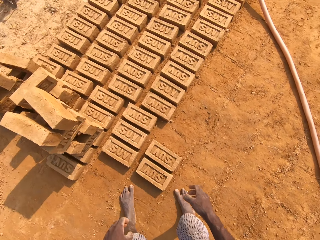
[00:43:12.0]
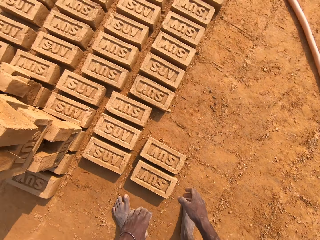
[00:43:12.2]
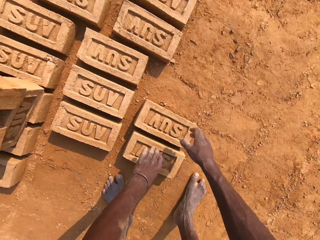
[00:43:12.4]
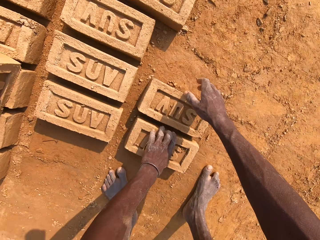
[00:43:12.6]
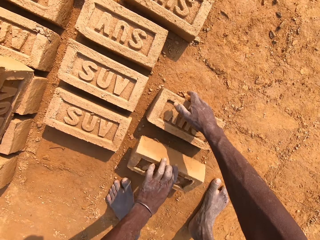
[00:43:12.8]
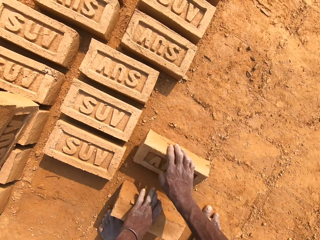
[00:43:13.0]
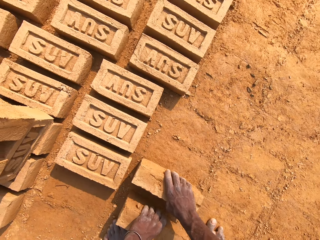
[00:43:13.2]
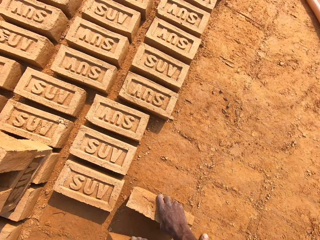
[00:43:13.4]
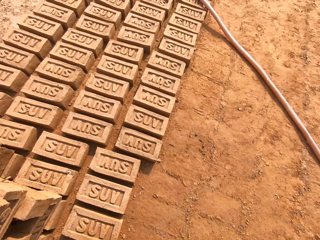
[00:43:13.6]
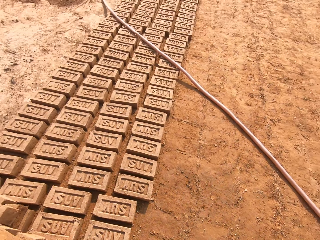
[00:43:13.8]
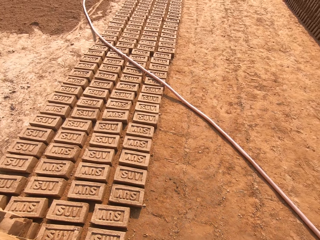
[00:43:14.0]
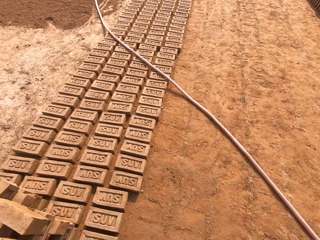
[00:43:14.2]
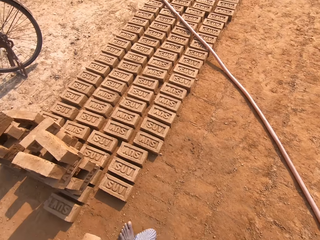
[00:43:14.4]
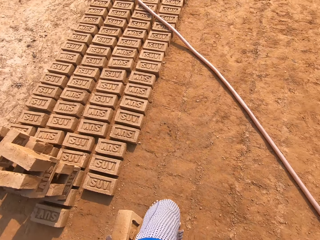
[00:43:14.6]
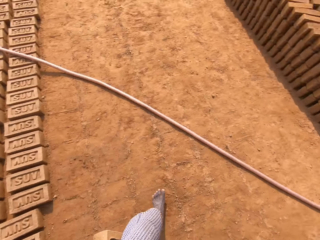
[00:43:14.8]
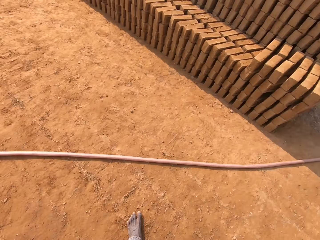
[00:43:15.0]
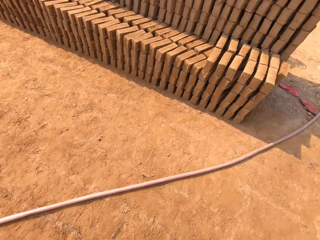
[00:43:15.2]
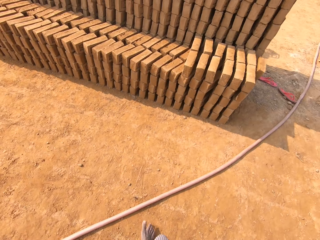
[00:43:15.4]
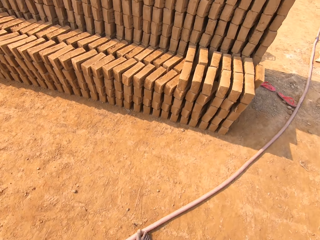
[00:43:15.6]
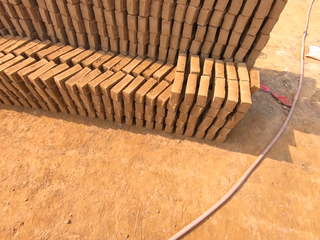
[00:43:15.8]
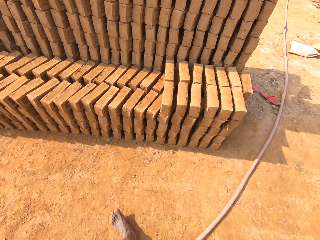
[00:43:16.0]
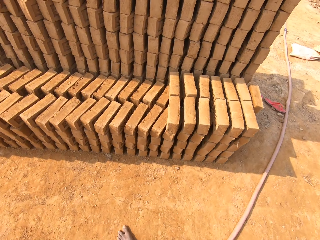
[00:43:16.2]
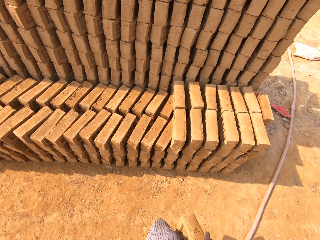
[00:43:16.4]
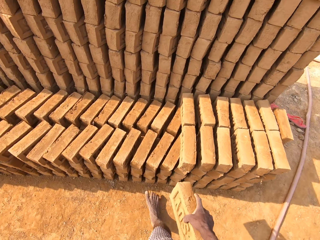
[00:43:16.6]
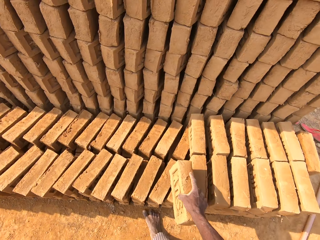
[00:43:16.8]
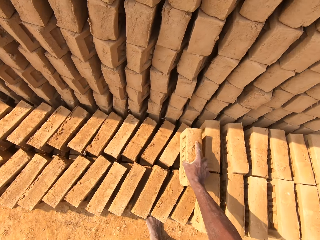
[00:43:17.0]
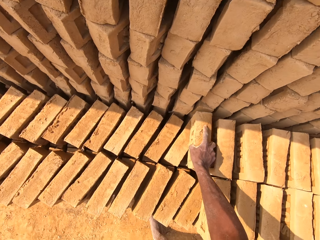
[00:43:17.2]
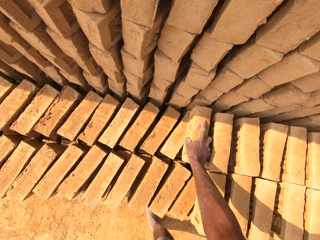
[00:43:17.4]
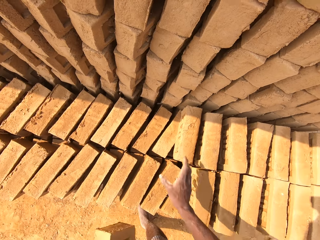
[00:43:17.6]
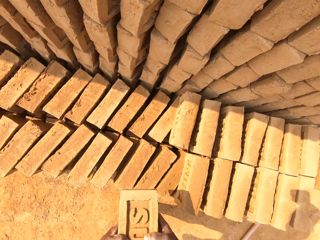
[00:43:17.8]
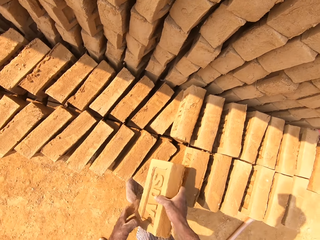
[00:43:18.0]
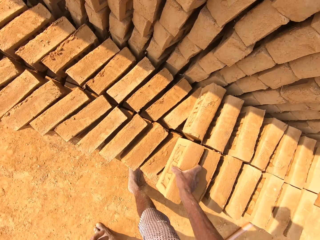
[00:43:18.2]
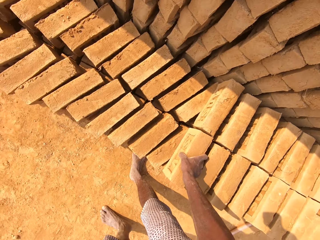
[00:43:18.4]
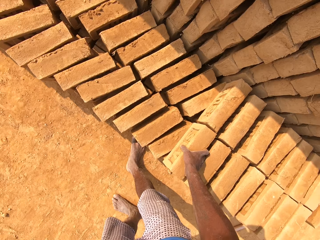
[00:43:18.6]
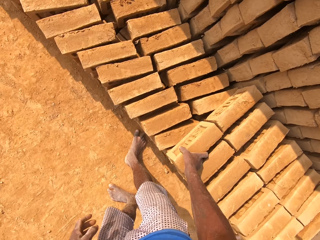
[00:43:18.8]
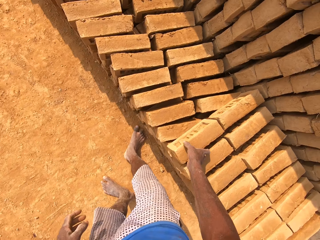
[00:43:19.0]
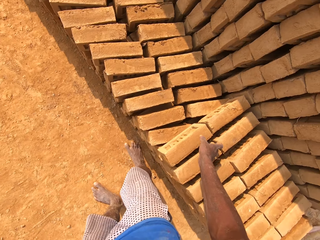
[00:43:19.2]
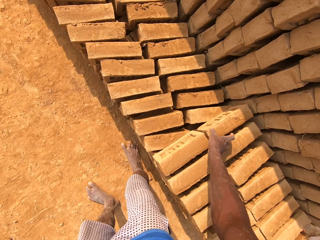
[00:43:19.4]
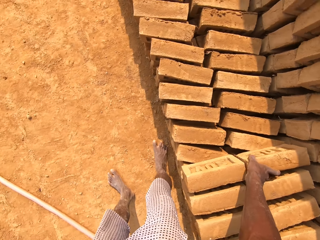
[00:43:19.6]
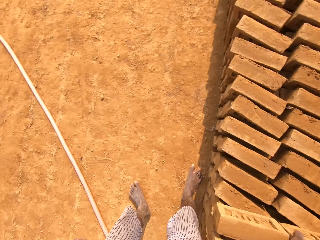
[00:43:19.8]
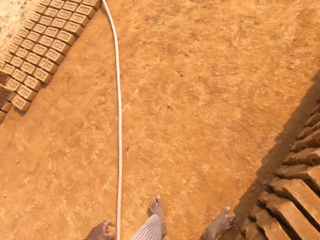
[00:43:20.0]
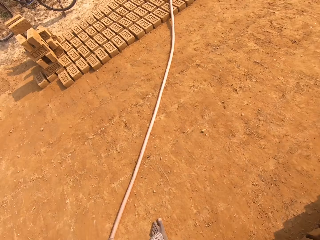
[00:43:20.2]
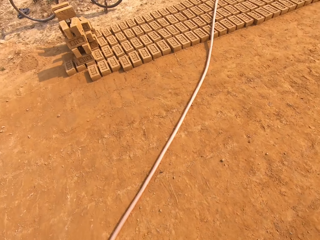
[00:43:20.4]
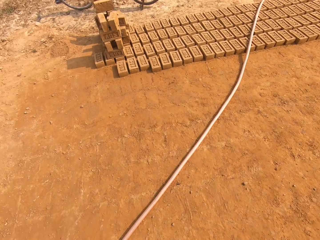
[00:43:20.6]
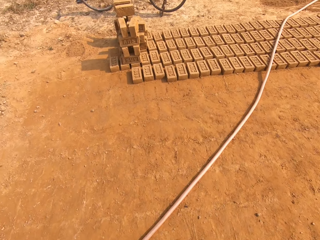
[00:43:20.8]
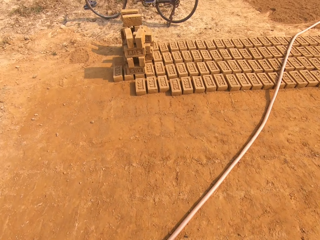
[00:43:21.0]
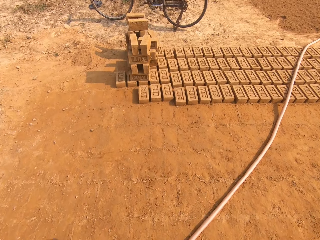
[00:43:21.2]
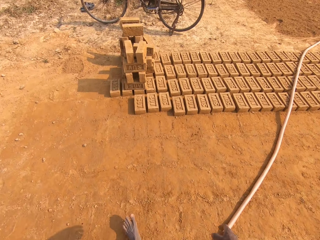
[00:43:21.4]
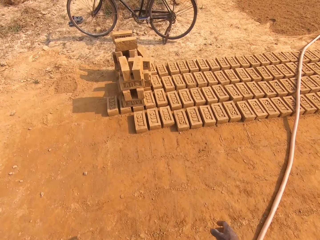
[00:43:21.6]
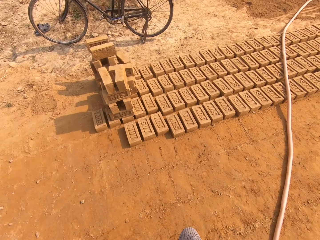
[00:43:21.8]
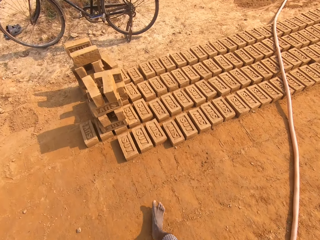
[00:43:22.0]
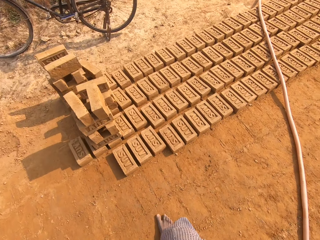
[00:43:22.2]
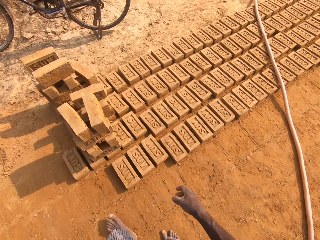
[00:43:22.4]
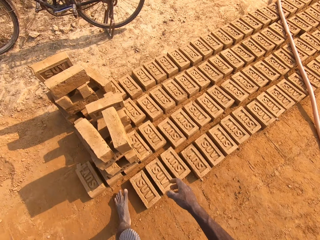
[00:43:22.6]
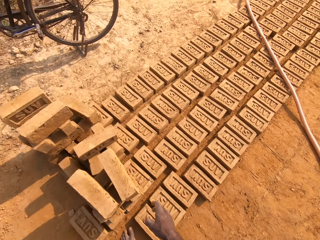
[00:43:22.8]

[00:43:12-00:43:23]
The camera wearer picks up bricks from the ground with both hands. He walks in the field. He drops the brick on the arranged brick with his right hand. He arranges the brick. He drops the brick on the arranged brick with his right hand again. He walks in the field.

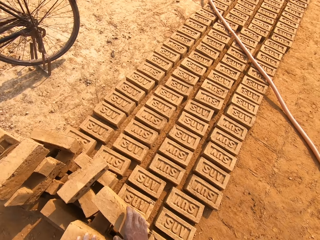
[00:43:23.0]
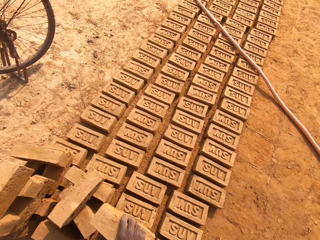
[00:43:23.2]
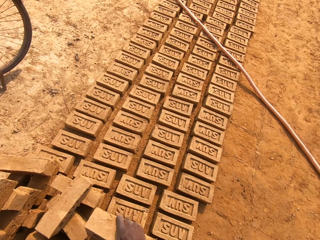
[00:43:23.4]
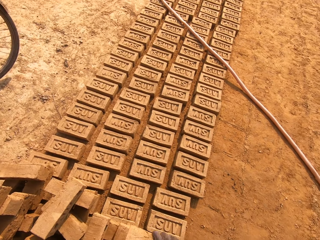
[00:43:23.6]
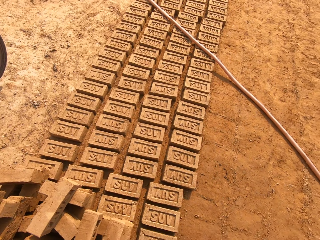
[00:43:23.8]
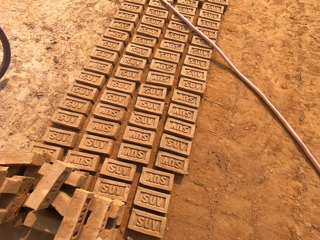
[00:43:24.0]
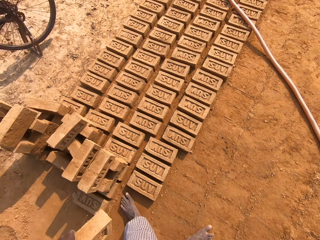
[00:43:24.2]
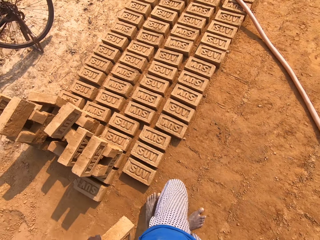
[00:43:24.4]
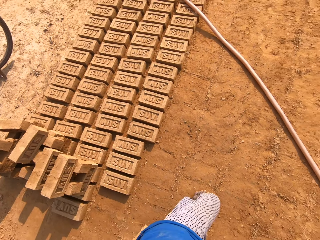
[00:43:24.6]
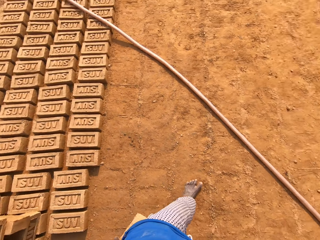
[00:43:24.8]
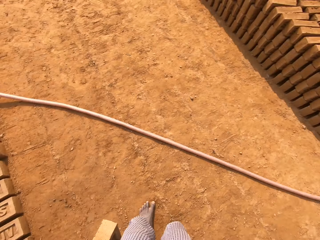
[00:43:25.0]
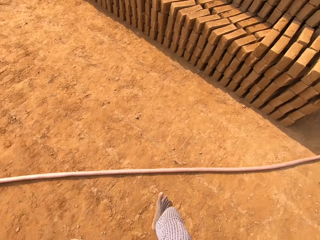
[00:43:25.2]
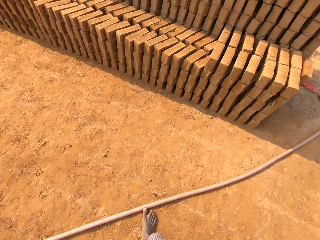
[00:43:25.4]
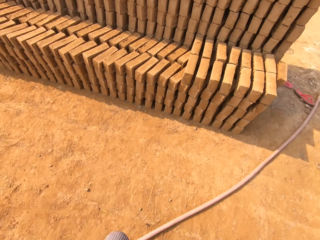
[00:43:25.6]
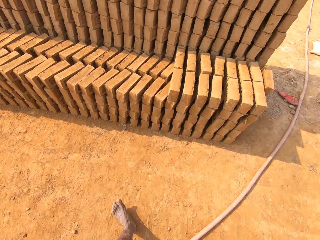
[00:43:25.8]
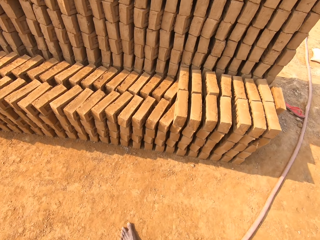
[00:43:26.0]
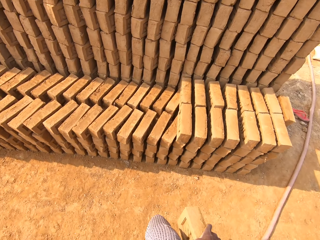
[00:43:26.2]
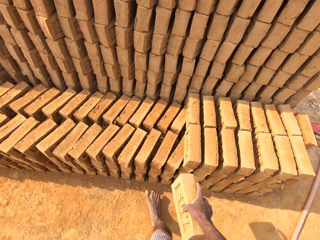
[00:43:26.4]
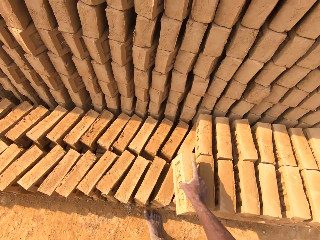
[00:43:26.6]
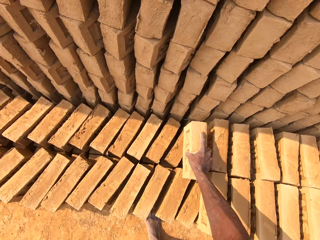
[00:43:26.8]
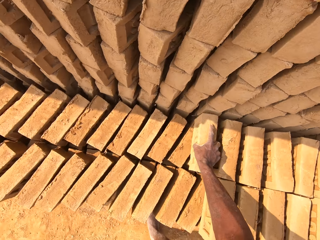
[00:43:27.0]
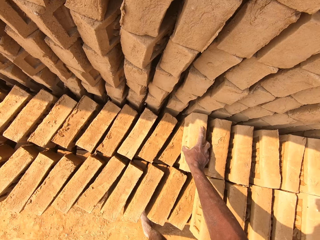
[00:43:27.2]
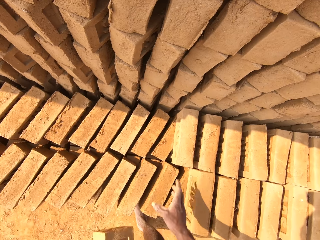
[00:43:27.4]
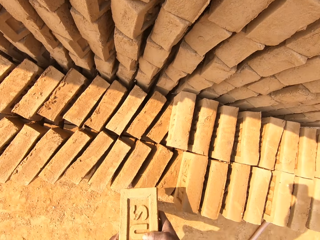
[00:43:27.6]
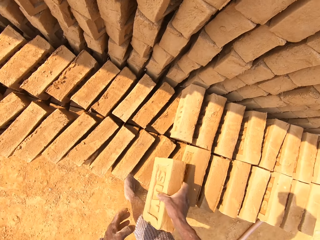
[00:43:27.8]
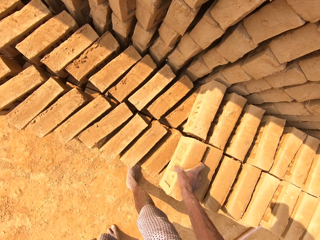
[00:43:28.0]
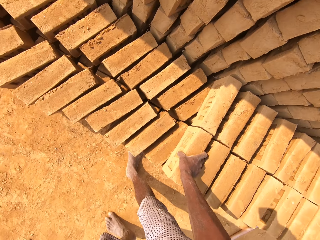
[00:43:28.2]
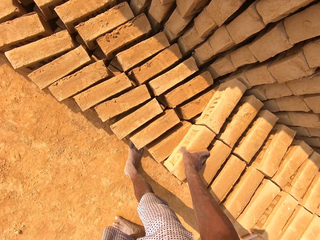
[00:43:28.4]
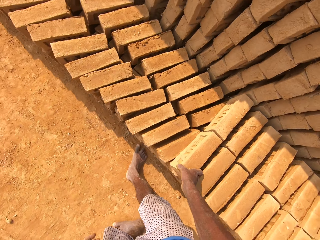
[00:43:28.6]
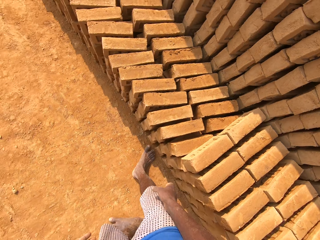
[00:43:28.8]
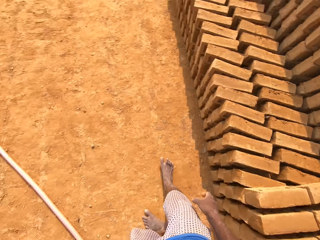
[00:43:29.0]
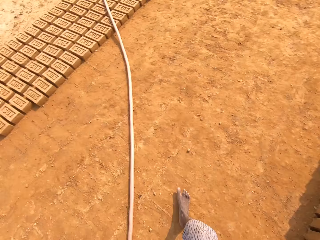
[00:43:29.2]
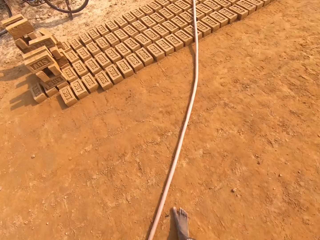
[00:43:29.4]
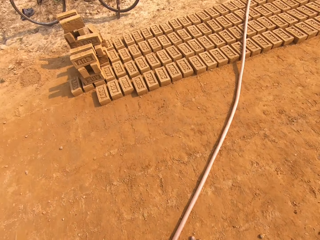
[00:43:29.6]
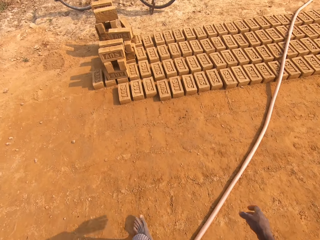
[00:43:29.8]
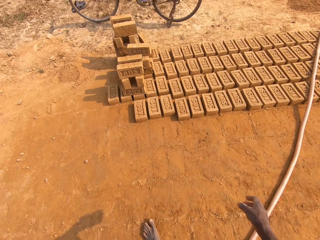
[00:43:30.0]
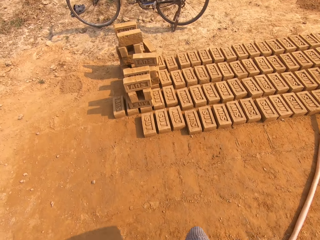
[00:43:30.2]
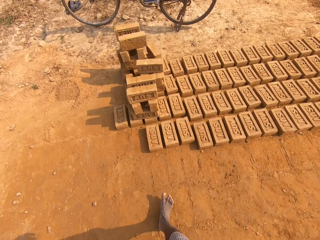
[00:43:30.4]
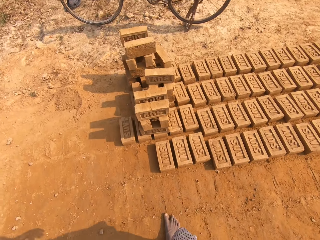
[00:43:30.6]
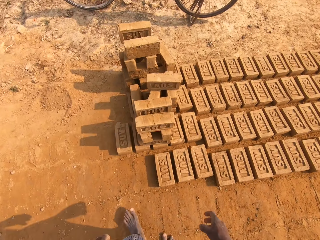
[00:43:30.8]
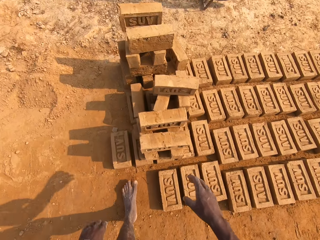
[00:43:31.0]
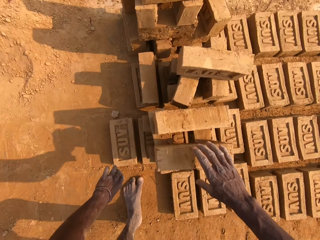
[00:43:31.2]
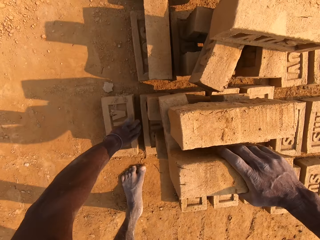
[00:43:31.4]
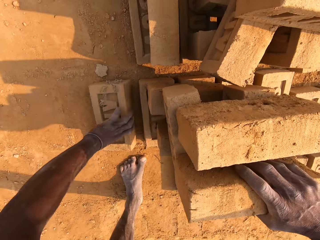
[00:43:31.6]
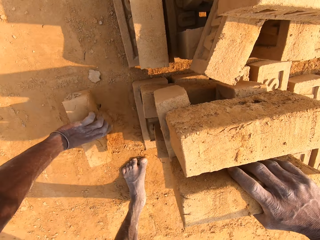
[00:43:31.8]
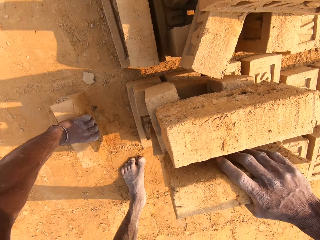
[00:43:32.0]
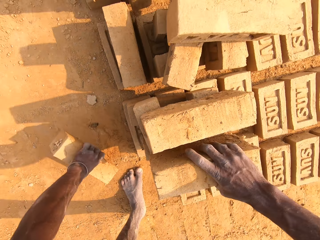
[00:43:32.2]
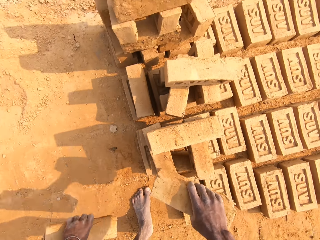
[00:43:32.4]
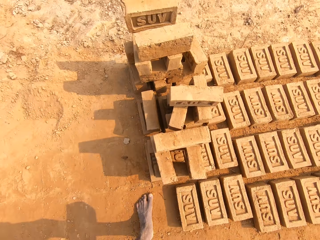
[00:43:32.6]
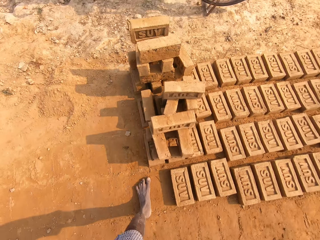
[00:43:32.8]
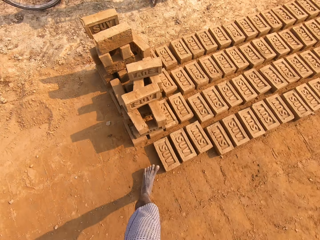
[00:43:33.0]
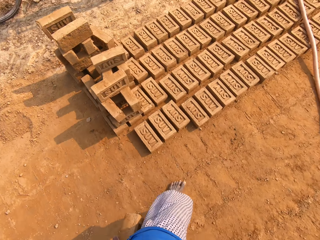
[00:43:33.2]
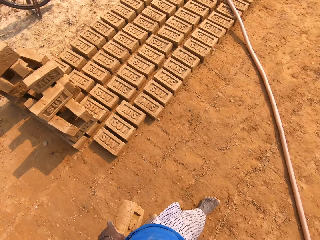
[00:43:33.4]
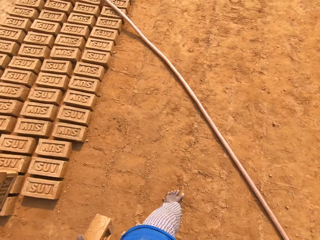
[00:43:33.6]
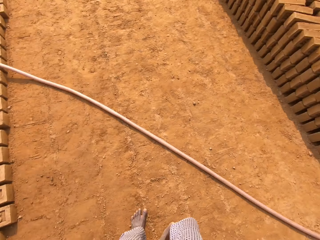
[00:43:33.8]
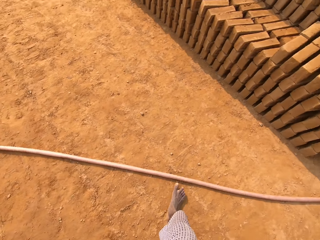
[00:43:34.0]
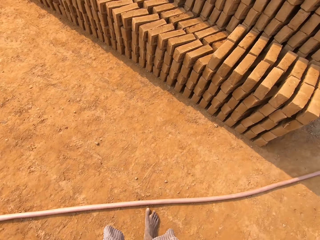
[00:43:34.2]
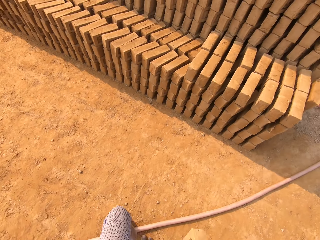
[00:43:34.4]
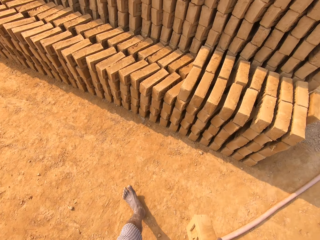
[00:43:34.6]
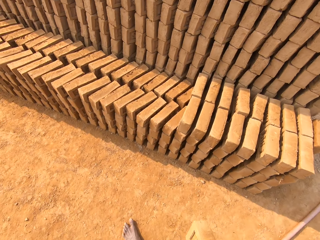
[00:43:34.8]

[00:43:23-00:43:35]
The camera wearer picks up bricks from the arranged bricks with both hands. He walks in the field. He arranges the brick. He drops the brick on the arranged brick with his right hand. He drops the brick on the arranged brick with his right hand again. He walks in the field. He picks up a brick from the ground with his left hand. He picks up a brick from the arranged bricks with his right hand. He walks in the field.
